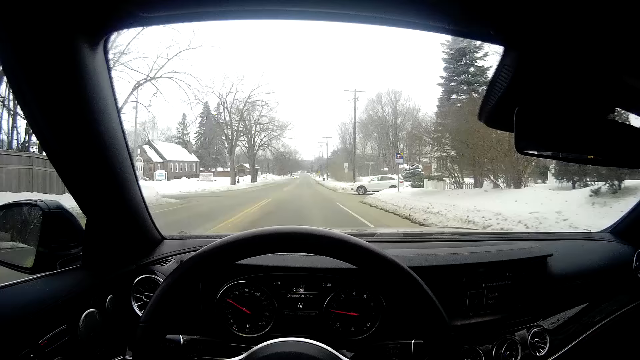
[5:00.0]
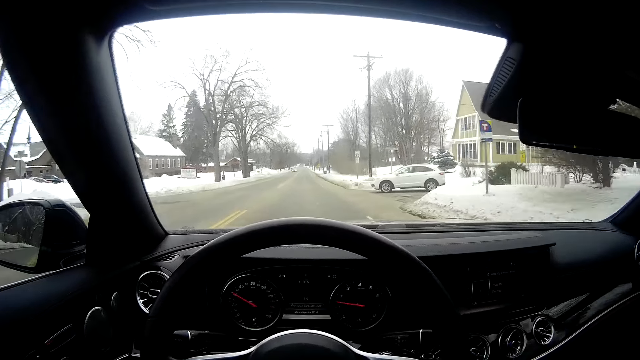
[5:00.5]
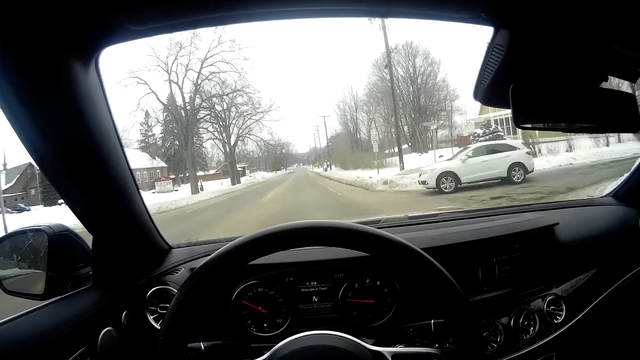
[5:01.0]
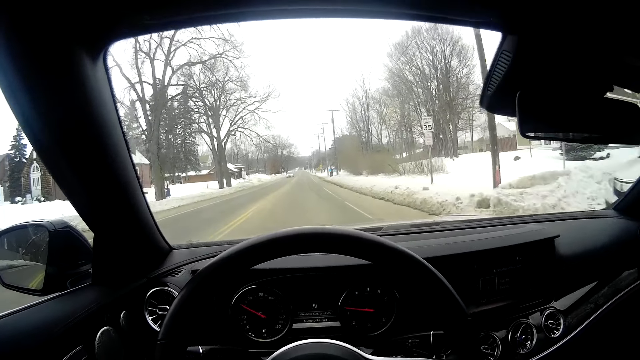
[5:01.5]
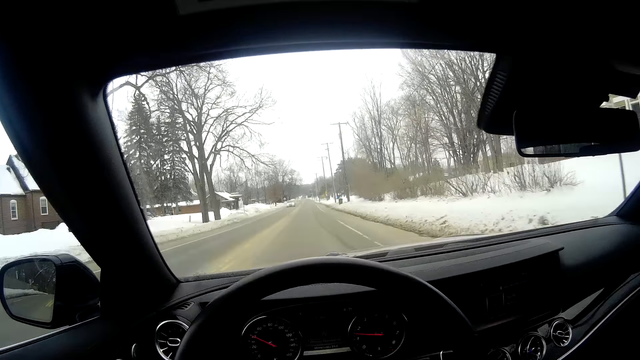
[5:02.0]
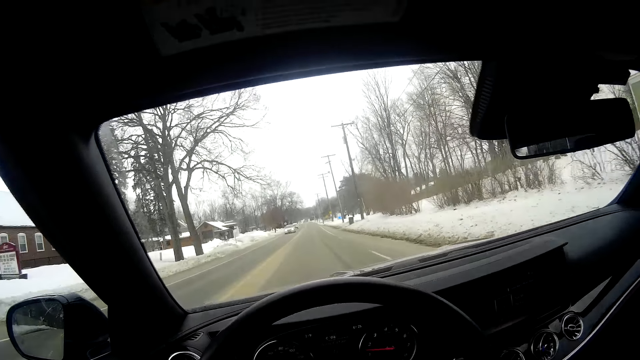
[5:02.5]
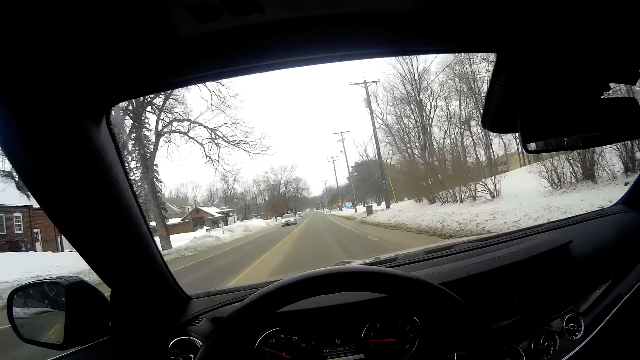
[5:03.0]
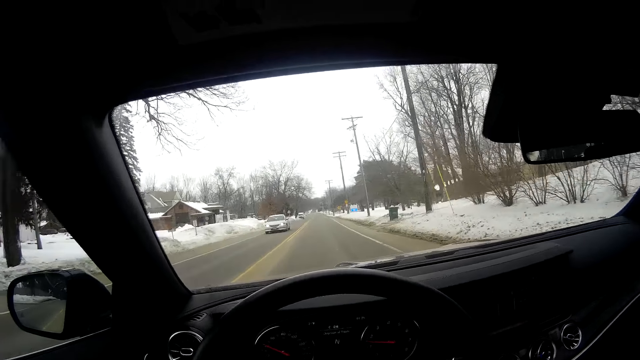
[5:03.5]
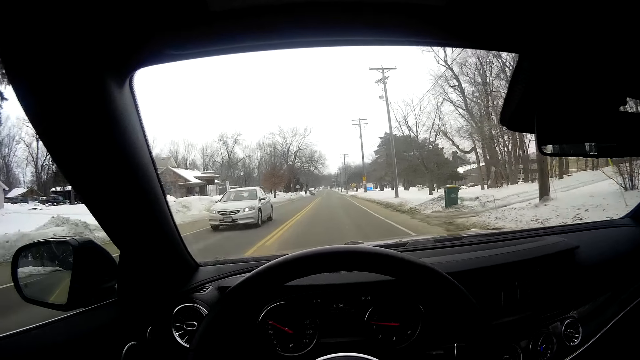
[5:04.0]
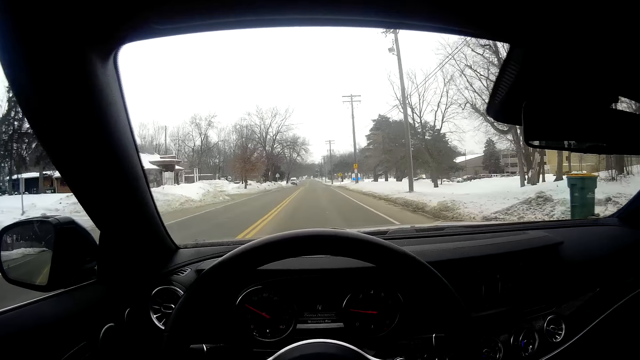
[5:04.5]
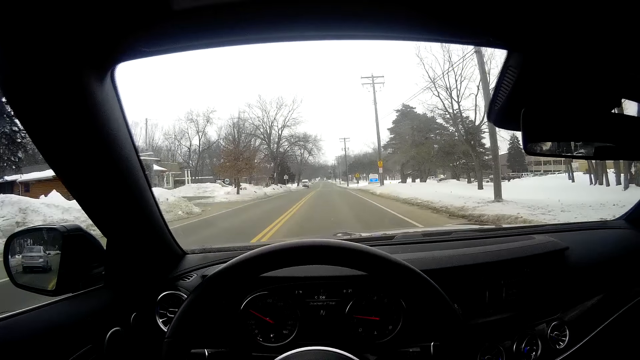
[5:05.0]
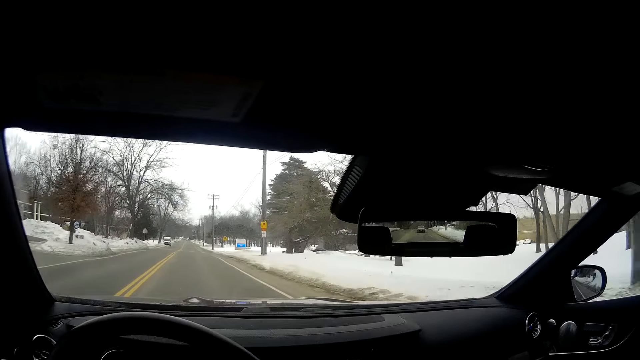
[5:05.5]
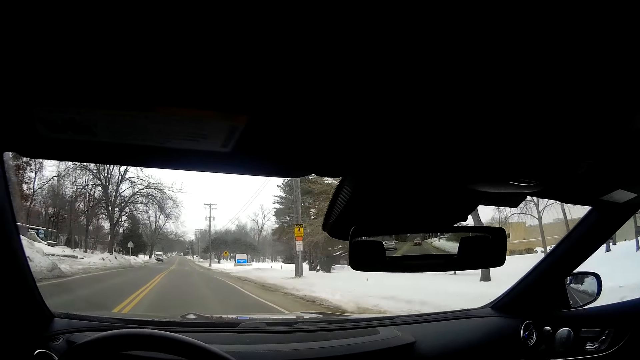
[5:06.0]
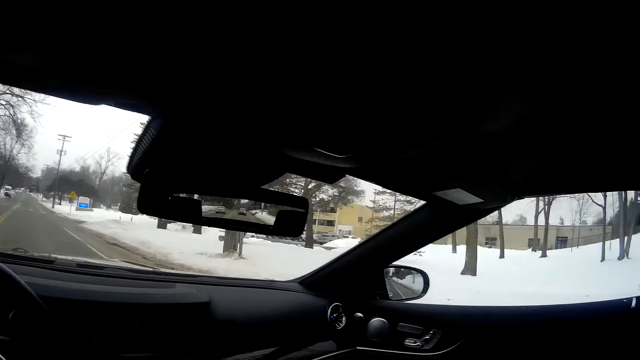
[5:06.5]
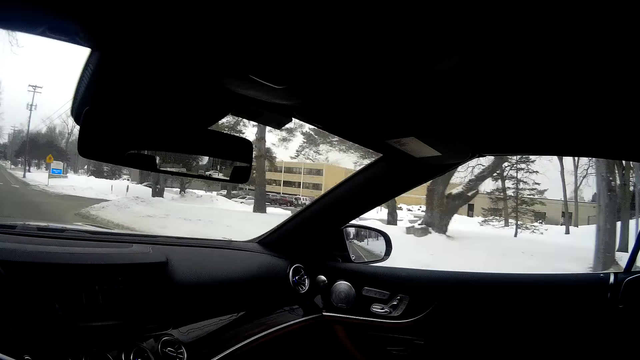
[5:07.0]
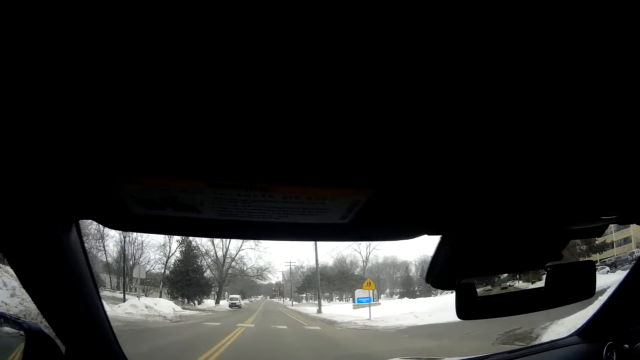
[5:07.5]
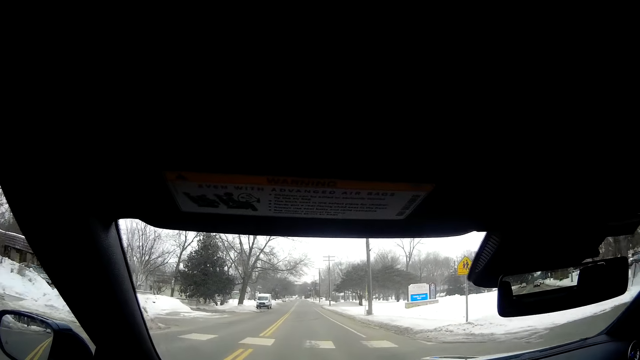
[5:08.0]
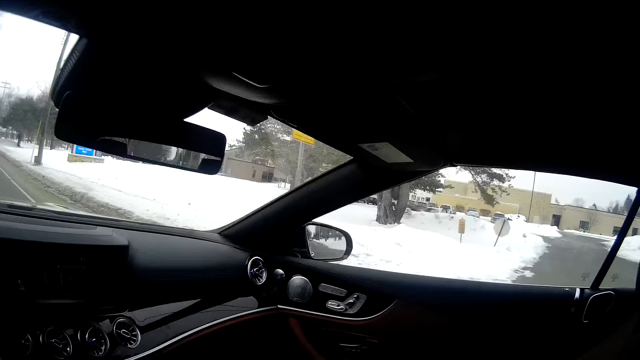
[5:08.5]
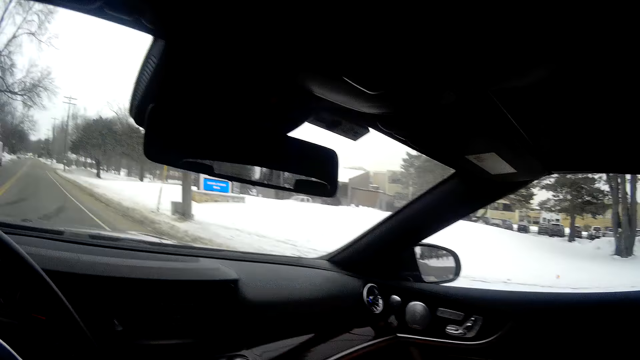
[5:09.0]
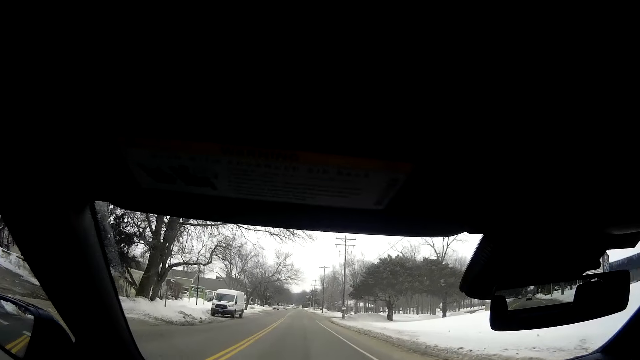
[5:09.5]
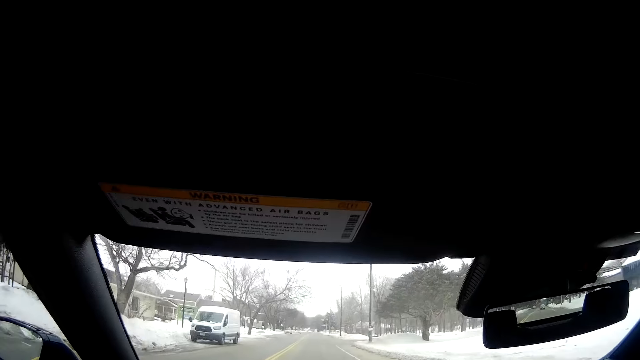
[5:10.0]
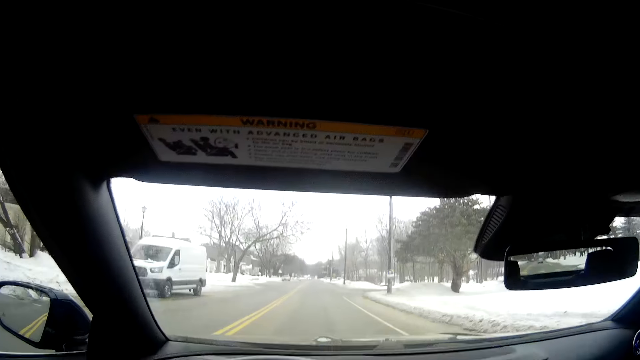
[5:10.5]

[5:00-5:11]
The camera wearer looks at the right side mirror.

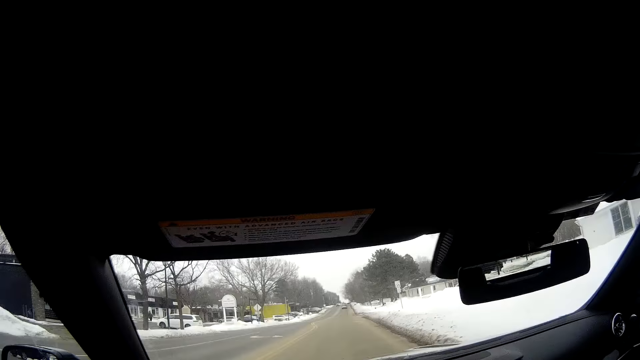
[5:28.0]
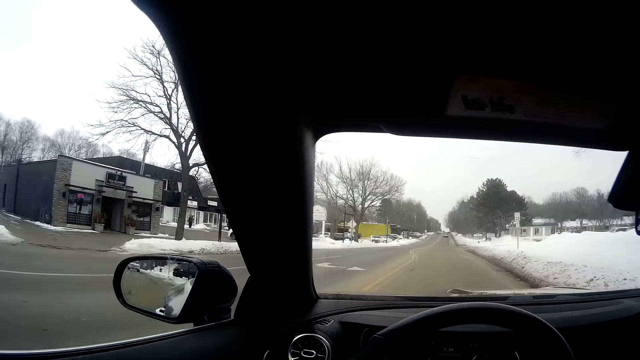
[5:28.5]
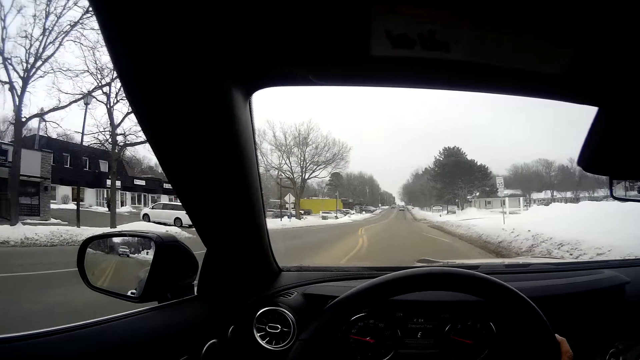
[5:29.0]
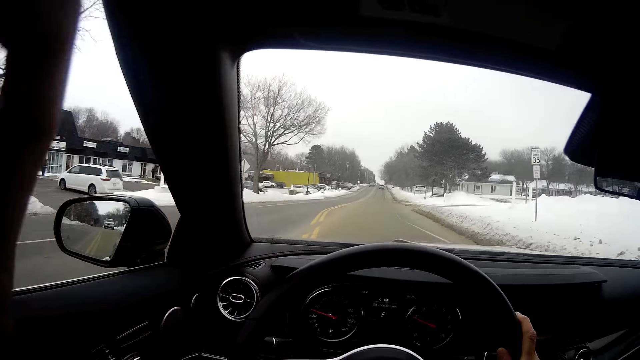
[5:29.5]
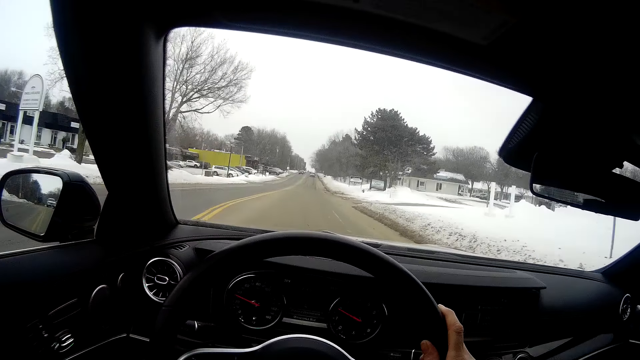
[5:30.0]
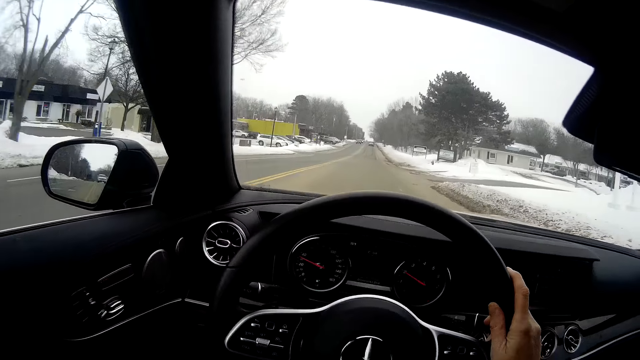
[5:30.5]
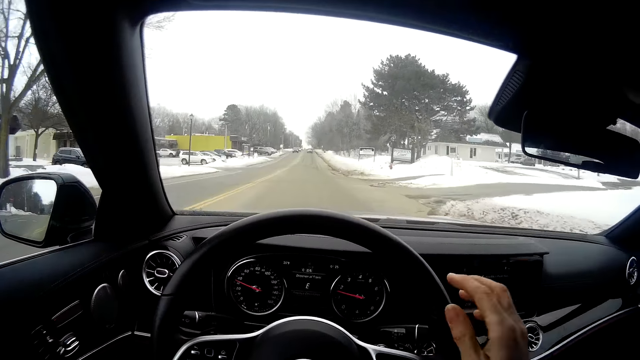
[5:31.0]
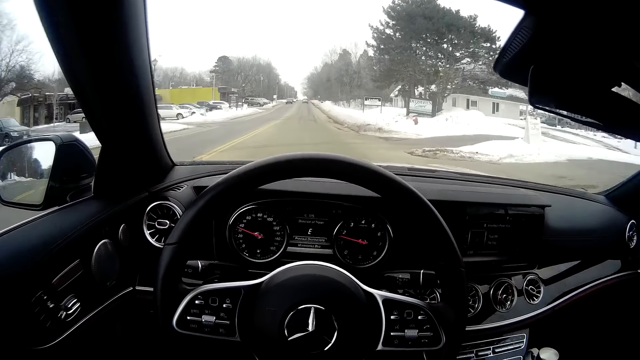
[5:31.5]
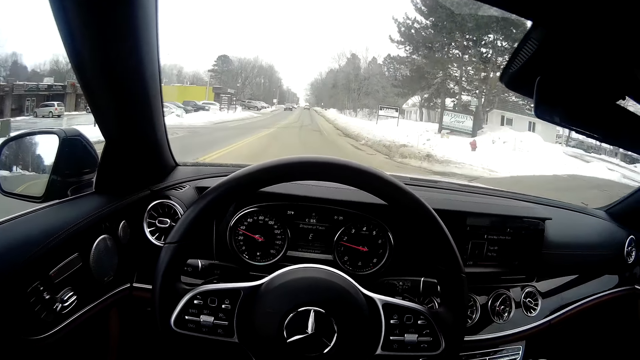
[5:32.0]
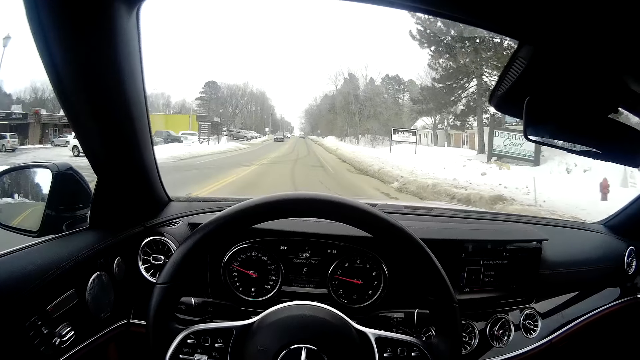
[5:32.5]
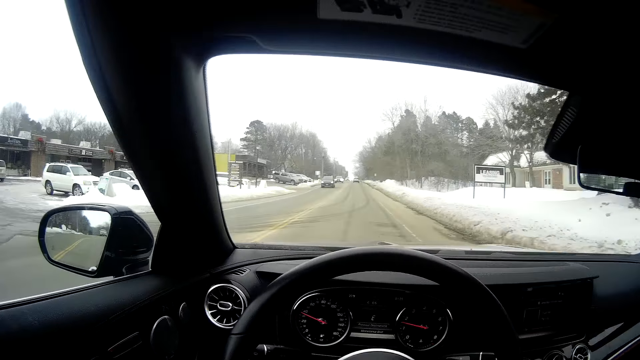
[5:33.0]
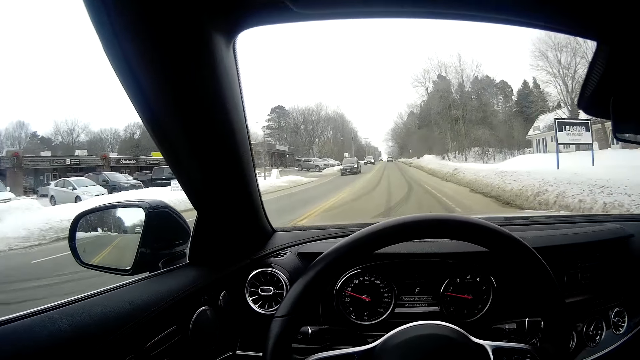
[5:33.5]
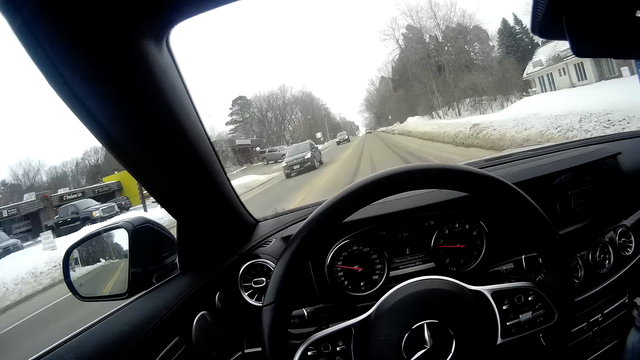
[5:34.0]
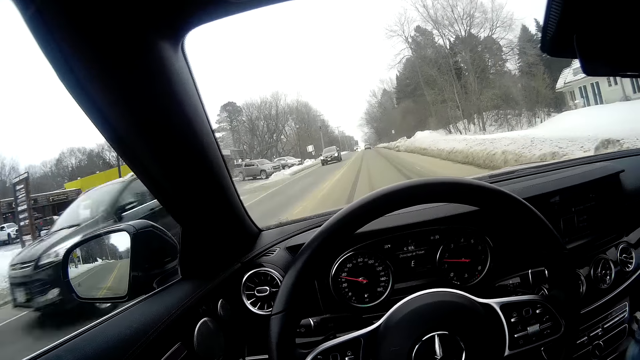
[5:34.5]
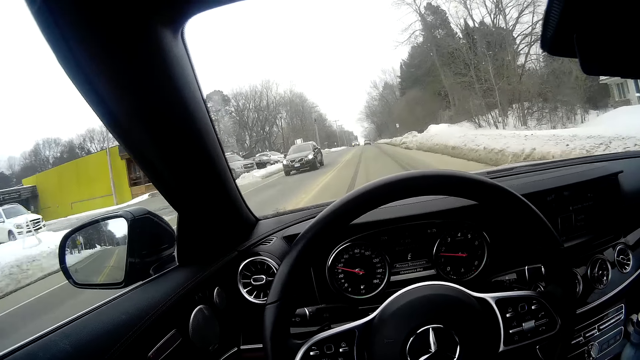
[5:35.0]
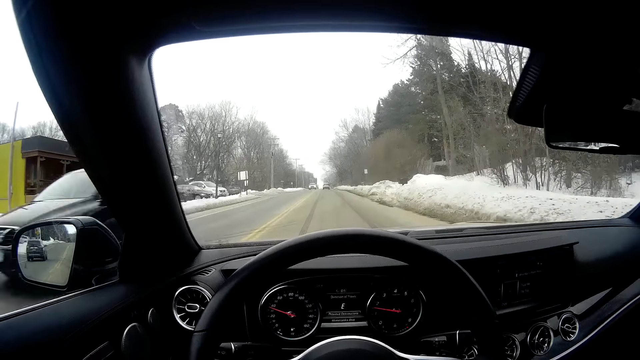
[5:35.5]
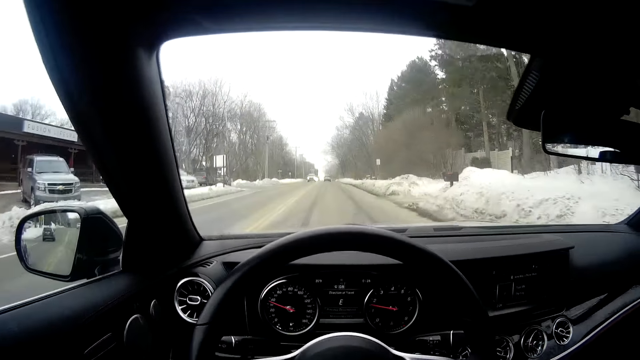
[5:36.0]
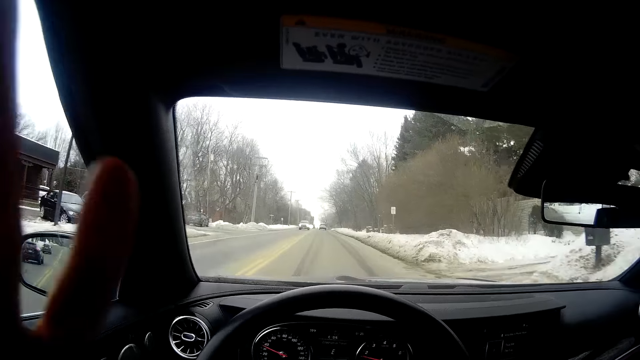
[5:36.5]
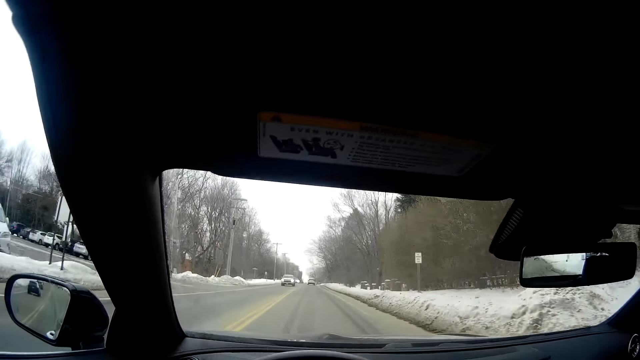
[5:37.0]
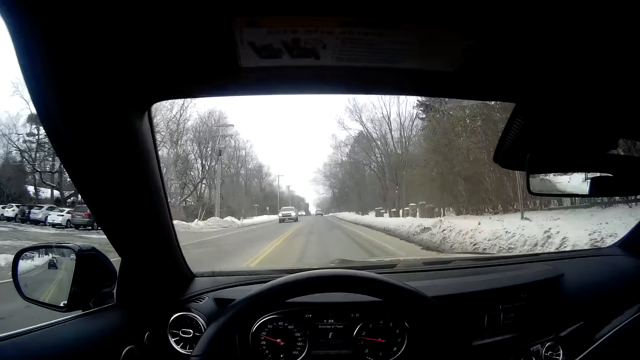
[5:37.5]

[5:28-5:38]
The camera wearer removes her left hand from the steering wheel in the car. She removes her right hand from the car steering wheel. She removes both hands from the steering wheel.
